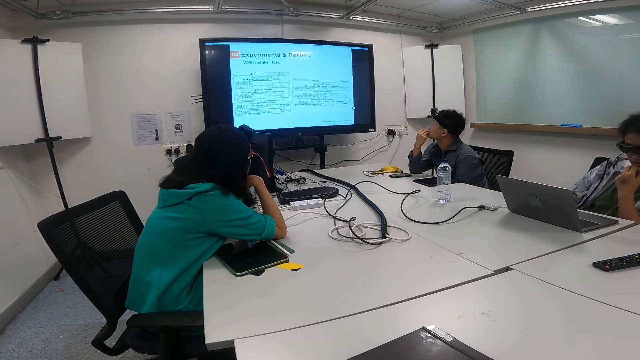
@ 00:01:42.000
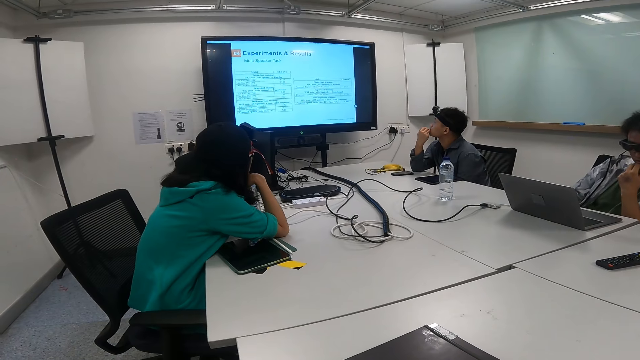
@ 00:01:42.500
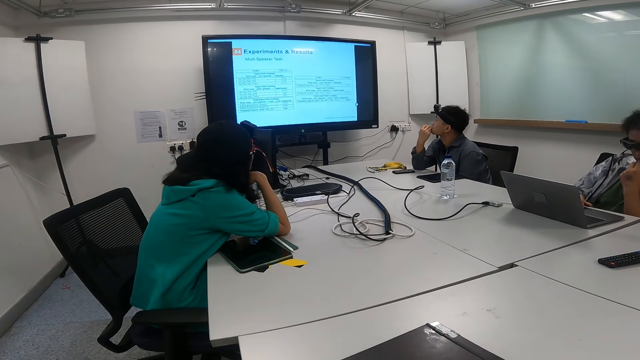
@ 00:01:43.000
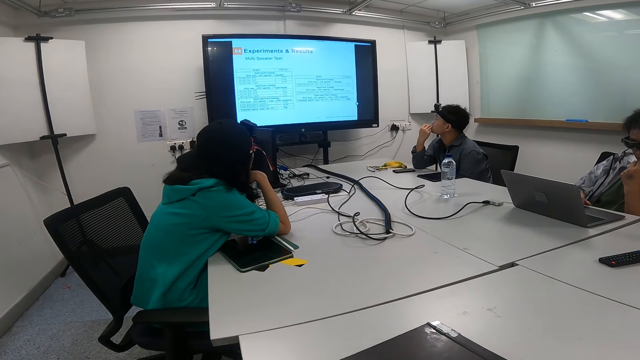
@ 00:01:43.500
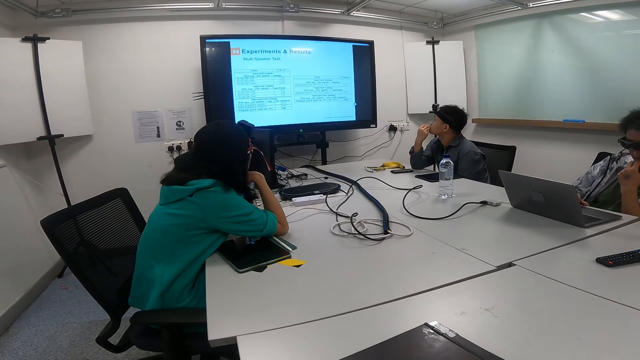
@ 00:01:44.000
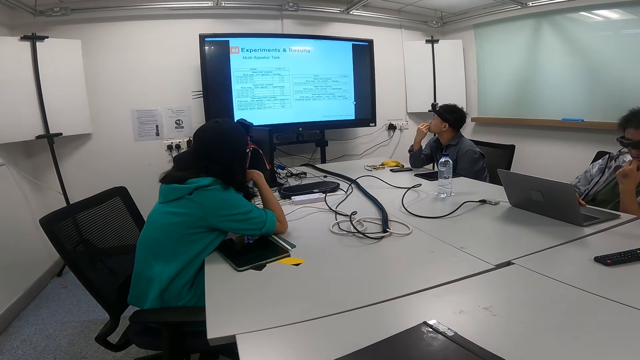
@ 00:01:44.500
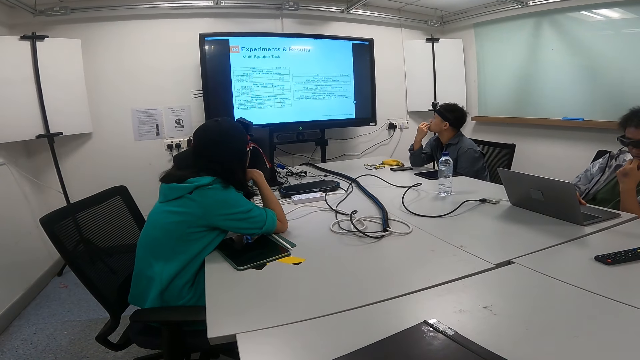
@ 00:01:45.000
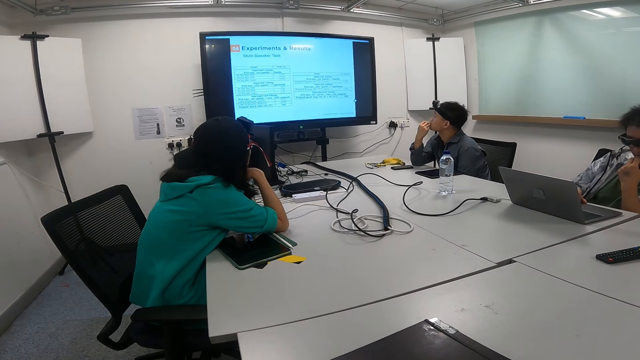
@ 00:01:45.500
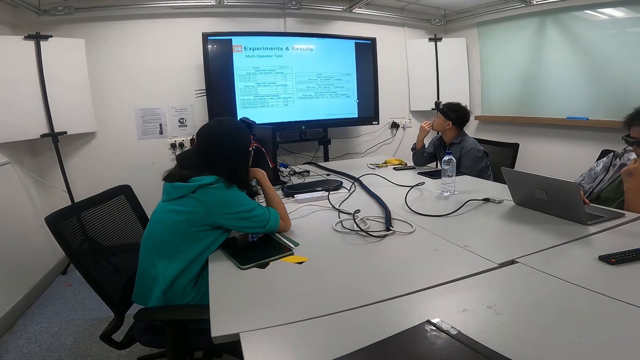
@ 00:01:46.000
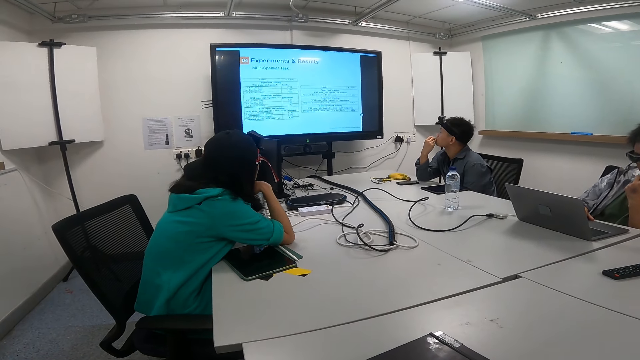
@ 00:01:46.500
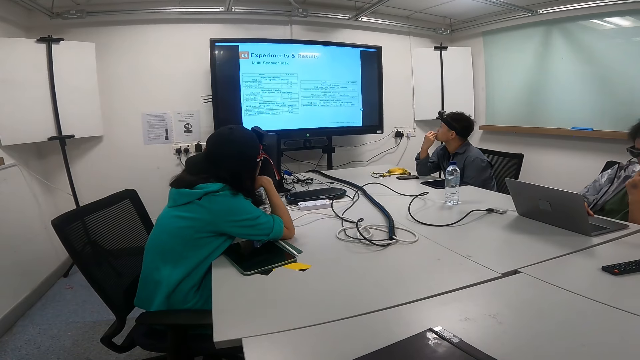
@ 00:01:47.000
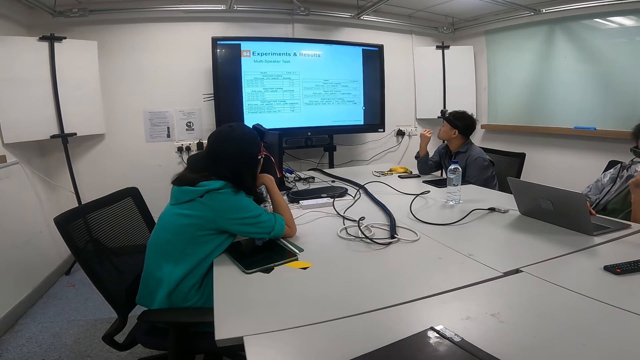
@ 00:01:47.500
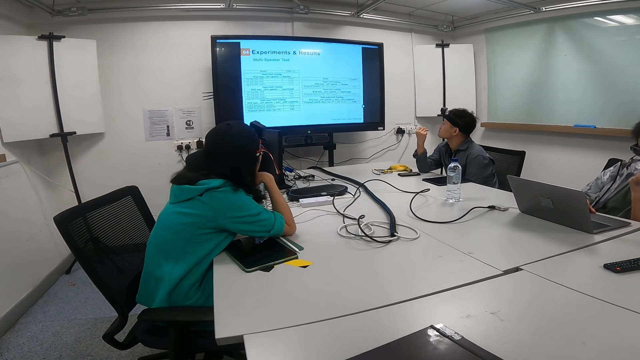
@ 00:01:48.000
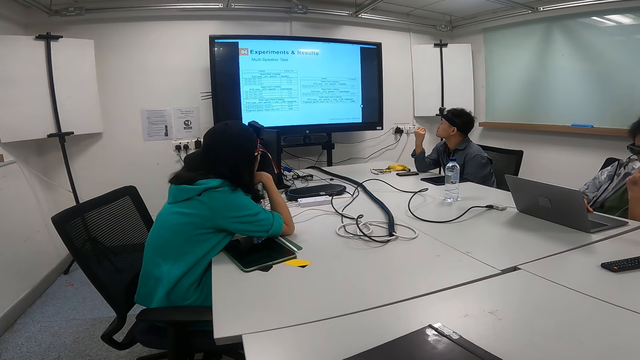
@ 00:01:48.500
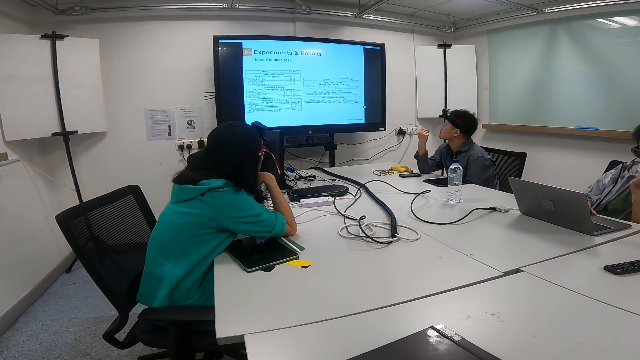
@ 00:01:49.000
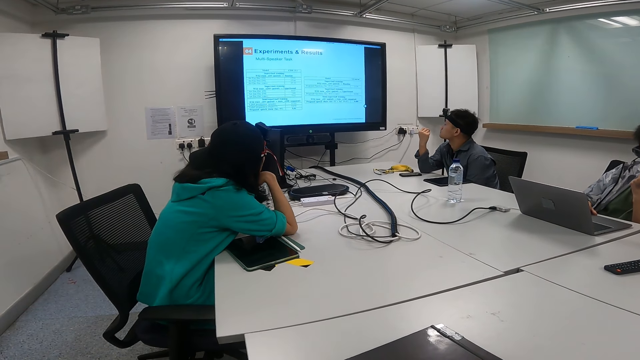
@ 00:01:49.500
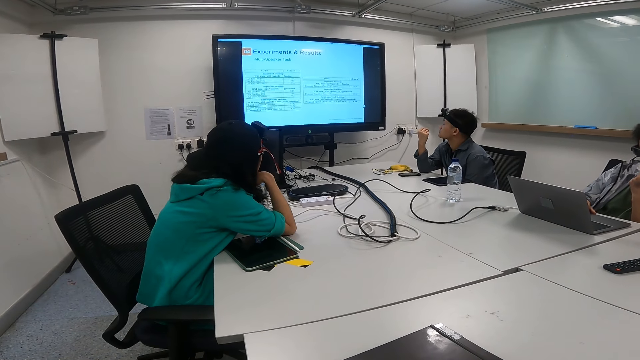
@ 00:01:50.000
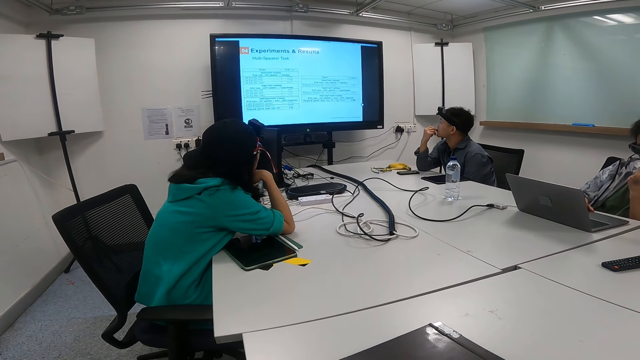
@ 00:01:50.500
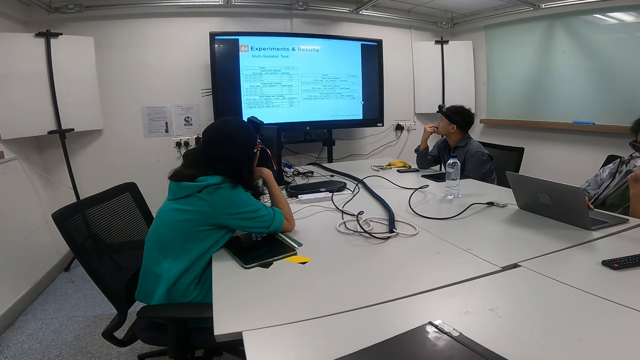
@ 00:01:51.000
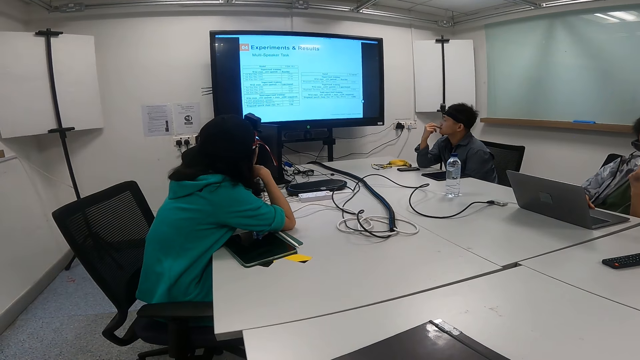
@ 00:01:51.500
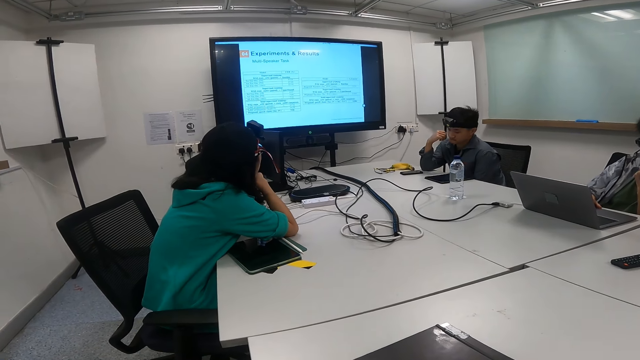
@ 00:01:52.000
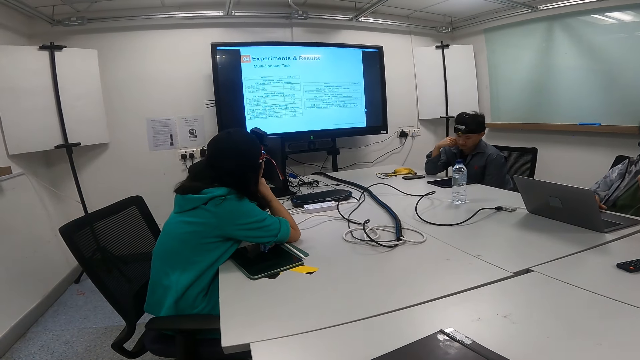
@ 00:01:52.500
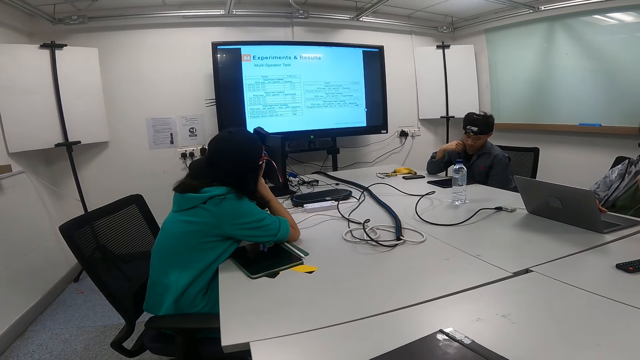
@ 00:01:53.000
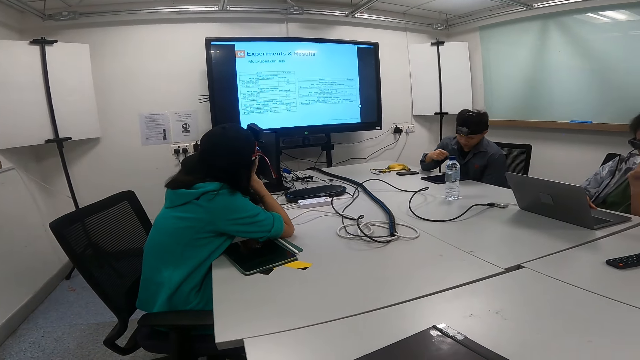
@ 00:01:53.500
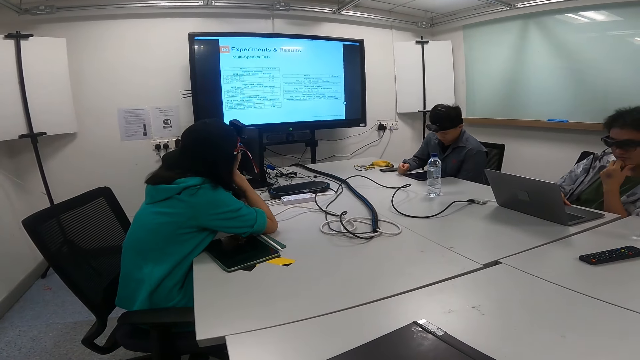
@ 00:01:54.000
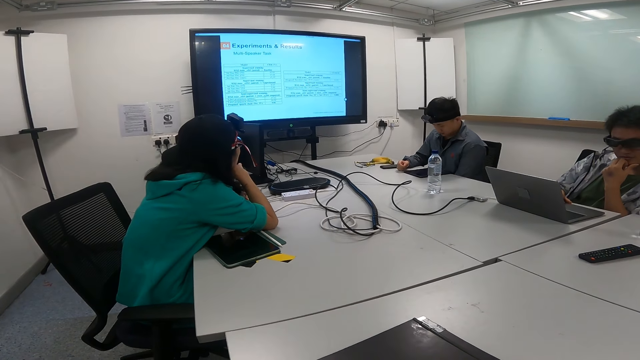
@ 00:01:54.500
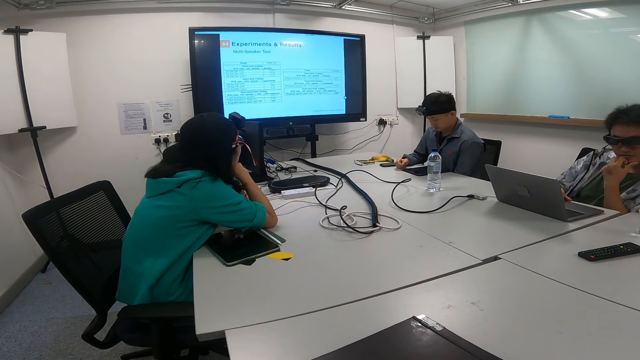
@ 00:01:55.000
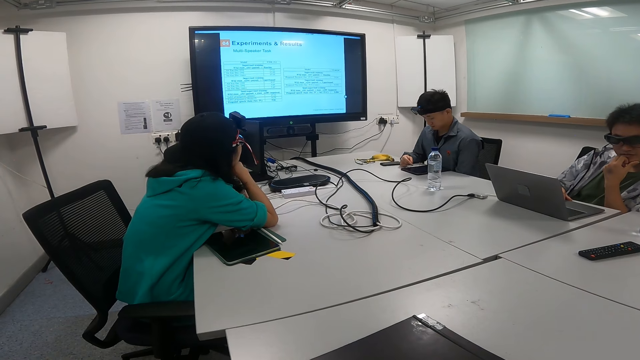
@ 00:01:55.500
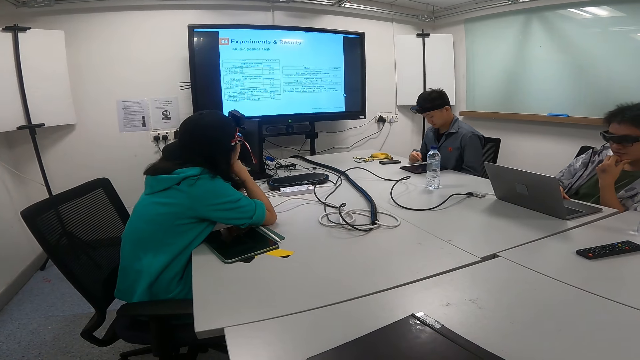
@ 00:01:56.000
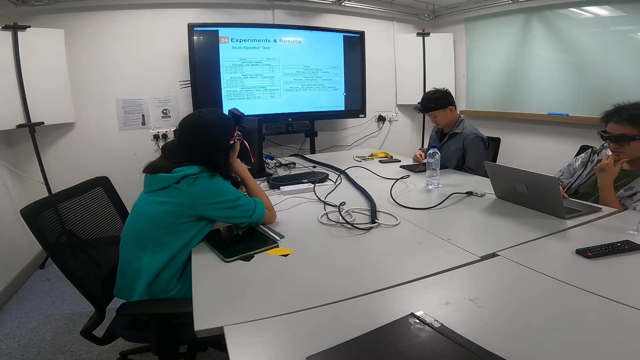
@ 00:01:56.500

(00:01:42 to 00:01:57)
A man removes a finger from the mouth and puts the finger in the mouth. He looks down.

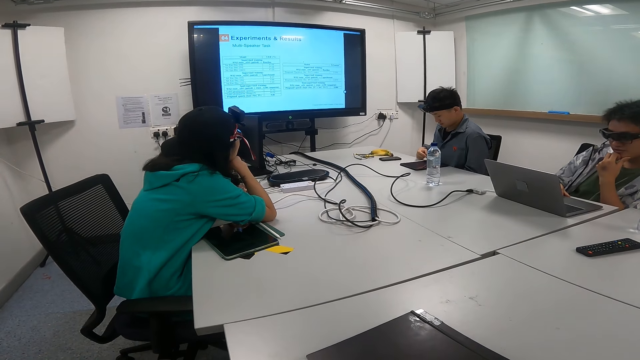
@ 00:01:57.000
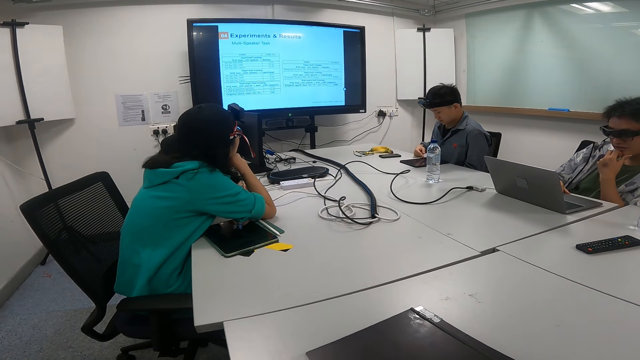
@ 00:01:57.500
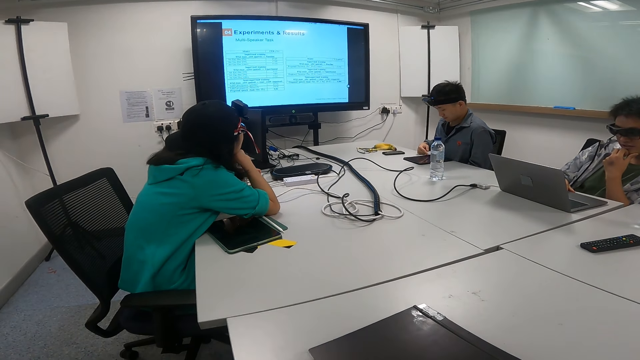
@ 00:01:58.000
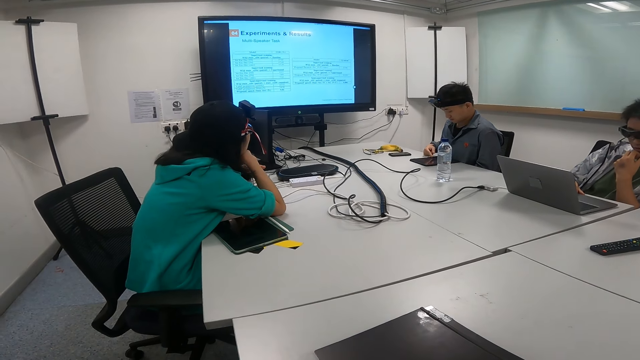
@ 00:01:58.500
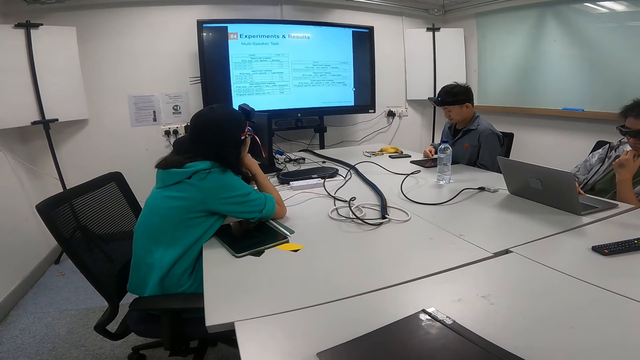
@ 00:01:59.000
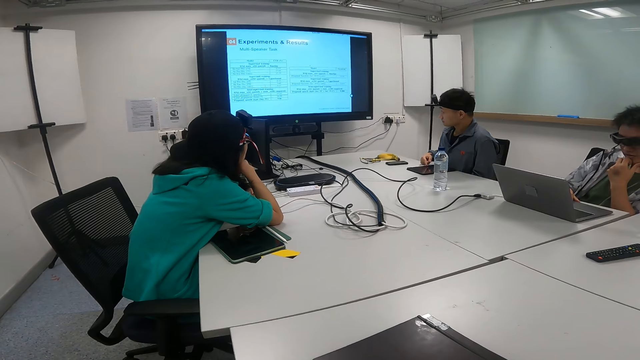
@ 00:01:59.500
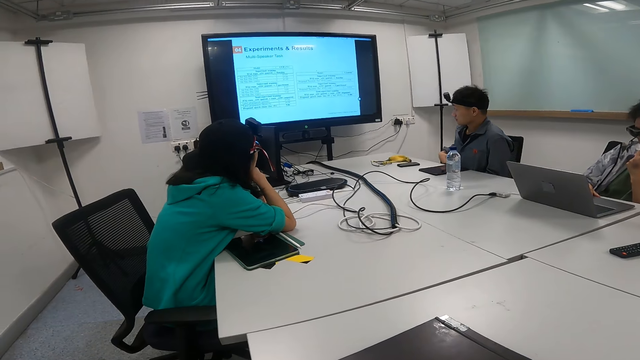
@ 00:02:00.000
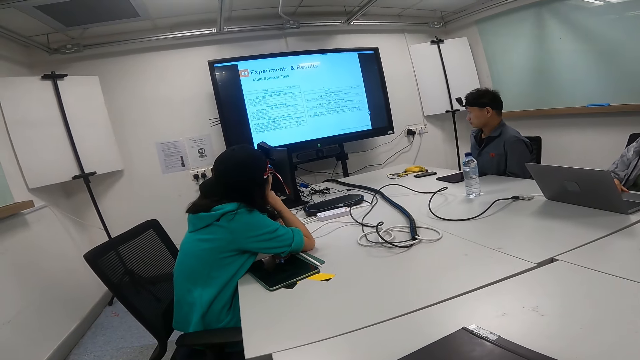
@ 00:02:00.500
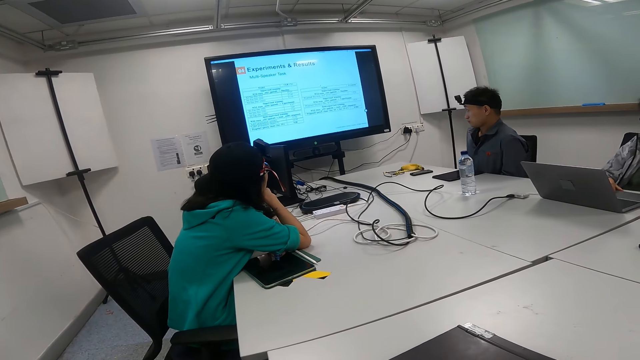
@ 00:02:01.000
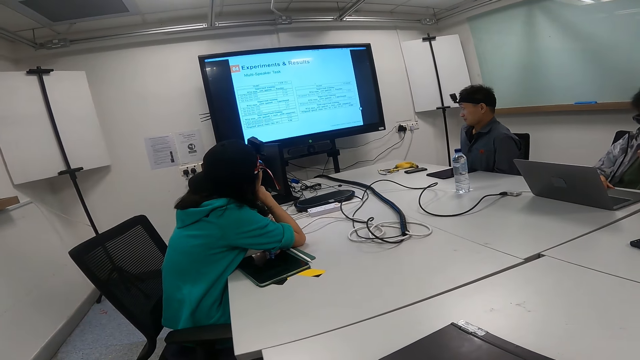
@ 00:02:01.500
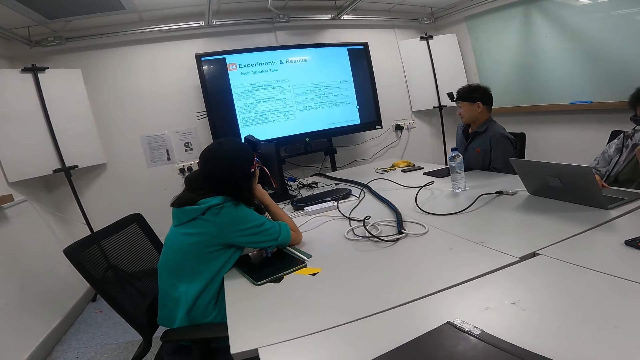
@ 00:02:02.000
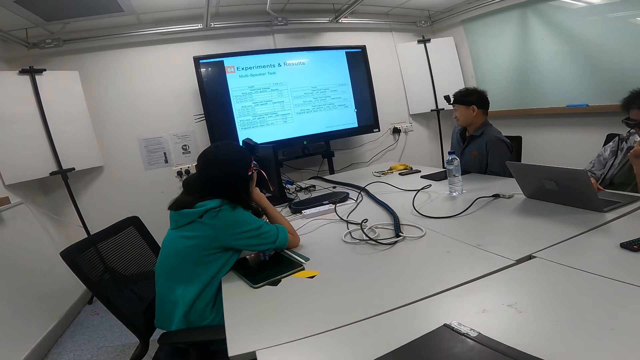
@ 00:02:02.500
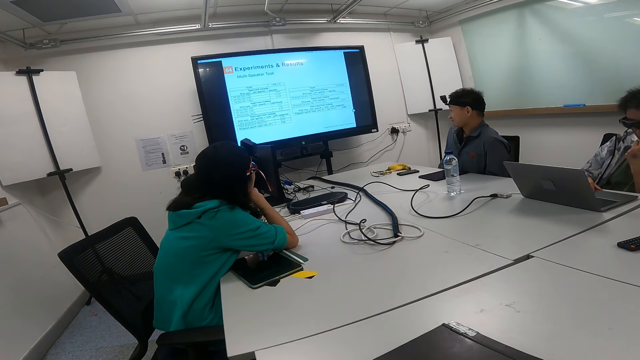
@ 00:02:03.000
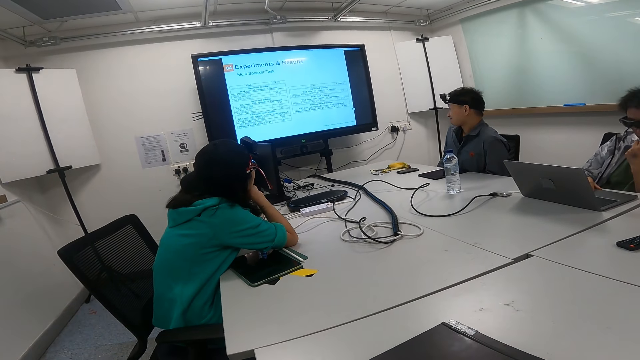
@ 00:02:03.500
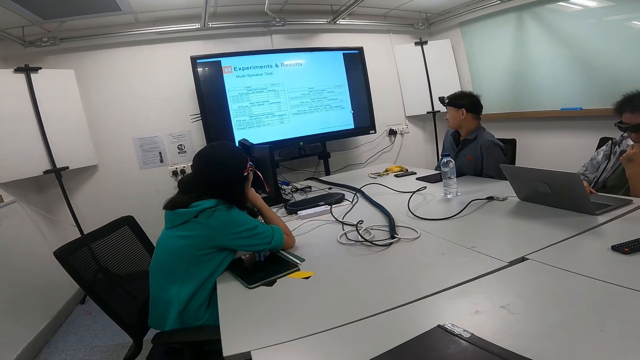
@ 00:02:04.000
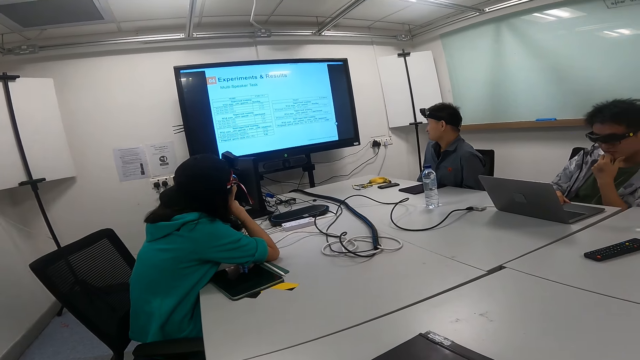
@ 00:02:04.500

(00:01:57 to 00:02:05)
A man watches television.
